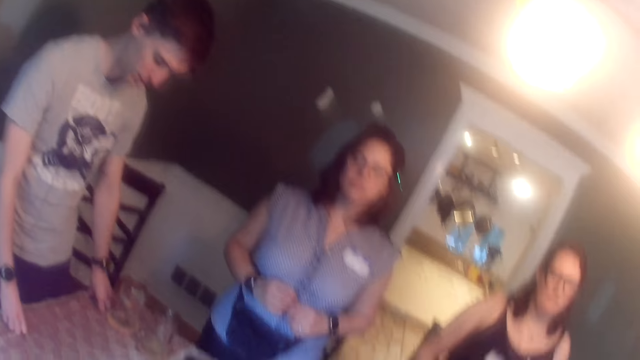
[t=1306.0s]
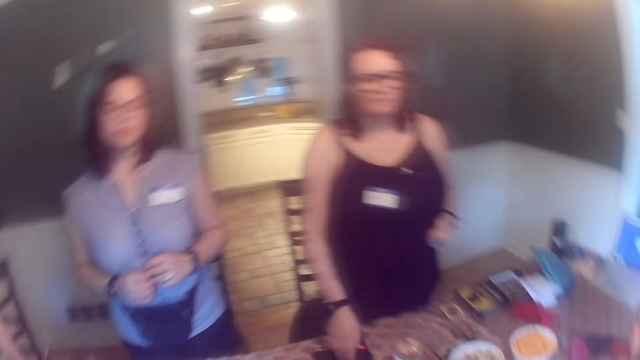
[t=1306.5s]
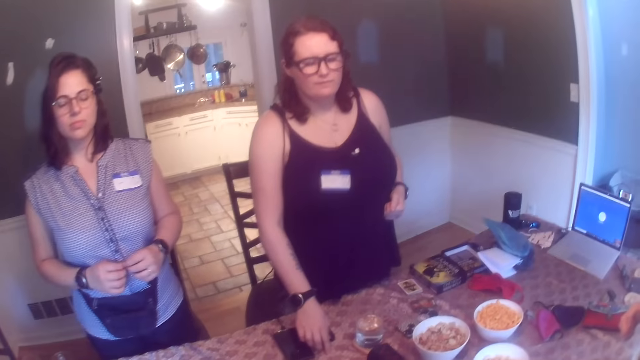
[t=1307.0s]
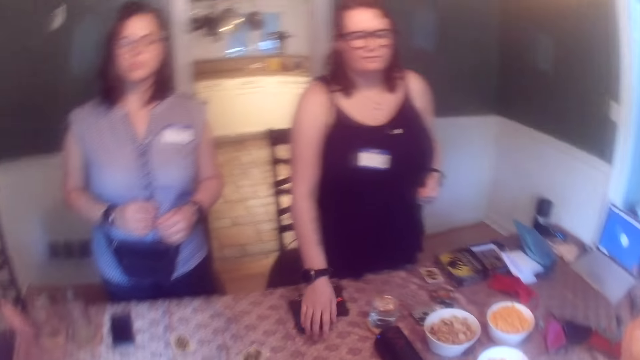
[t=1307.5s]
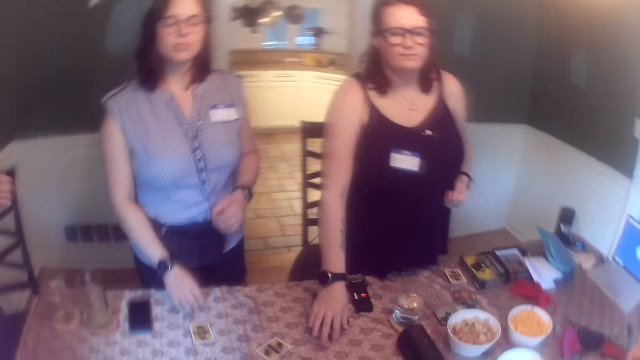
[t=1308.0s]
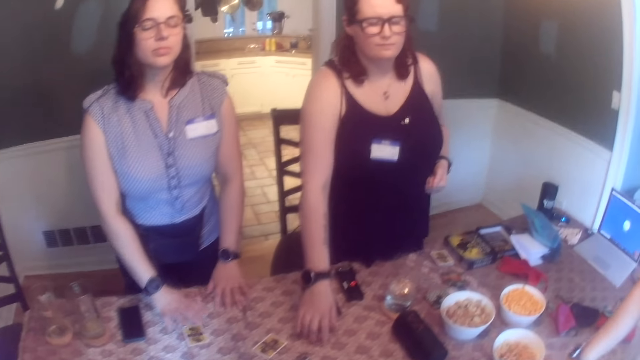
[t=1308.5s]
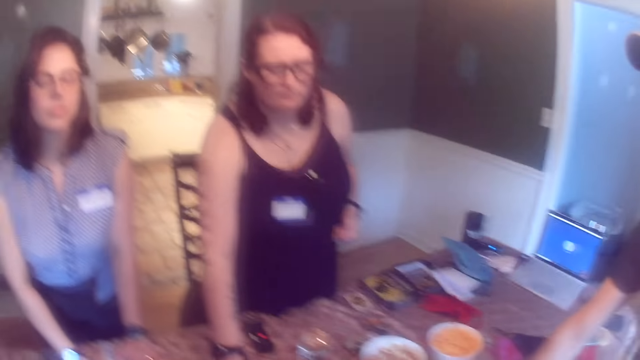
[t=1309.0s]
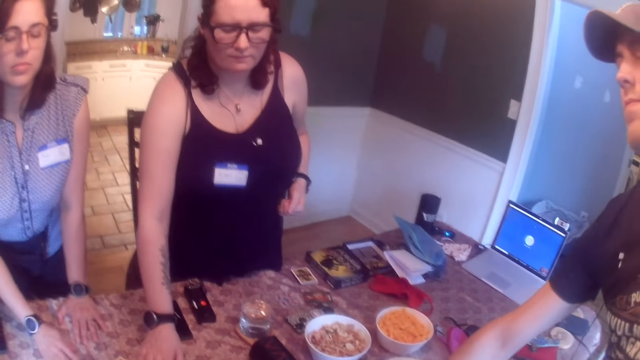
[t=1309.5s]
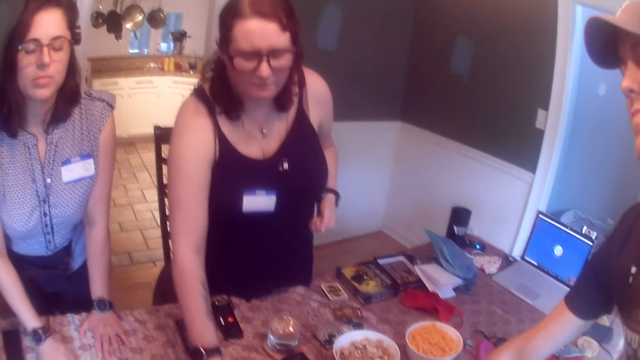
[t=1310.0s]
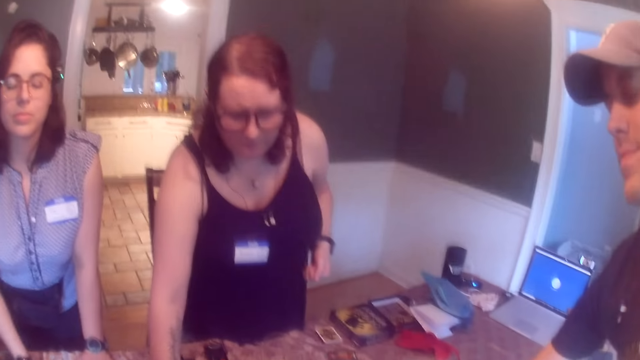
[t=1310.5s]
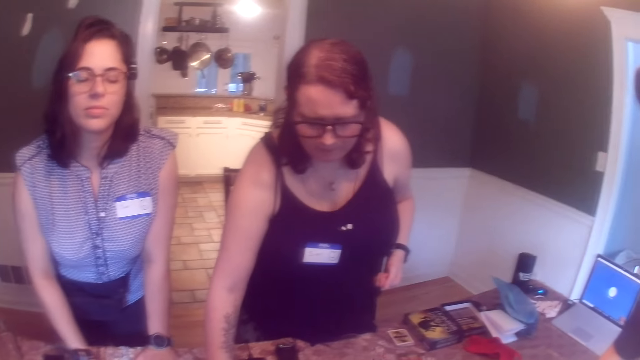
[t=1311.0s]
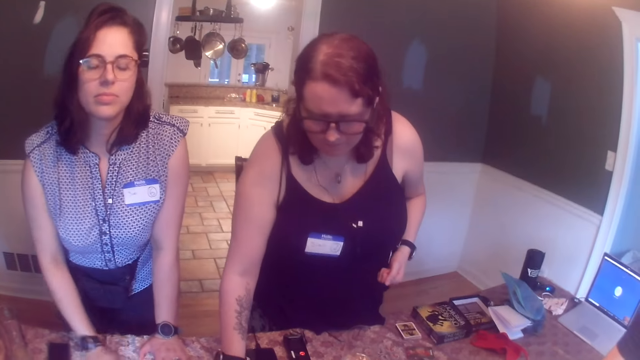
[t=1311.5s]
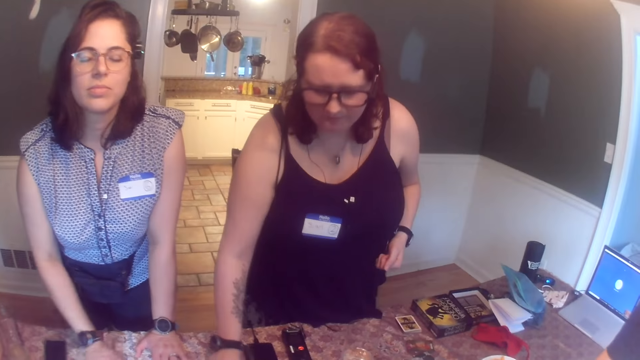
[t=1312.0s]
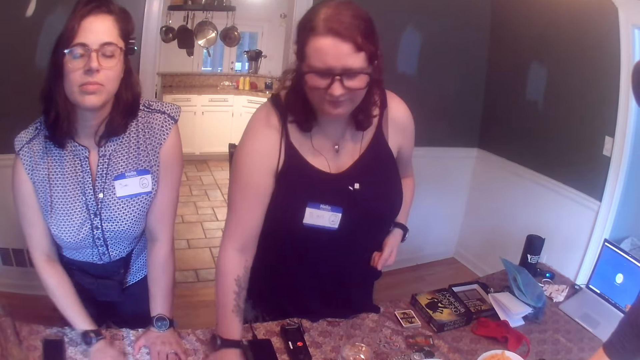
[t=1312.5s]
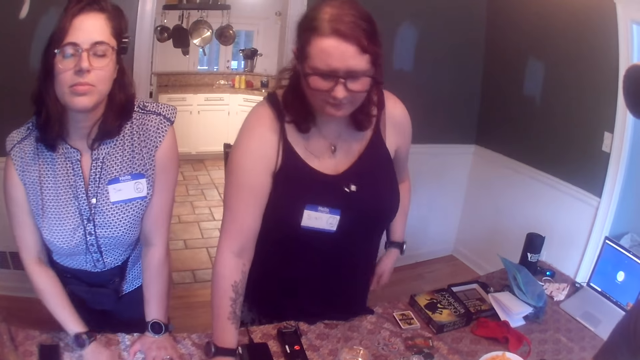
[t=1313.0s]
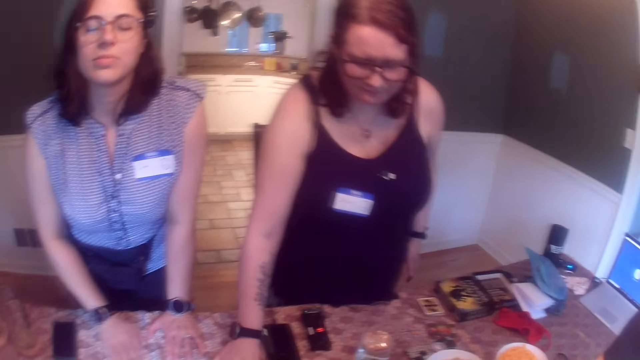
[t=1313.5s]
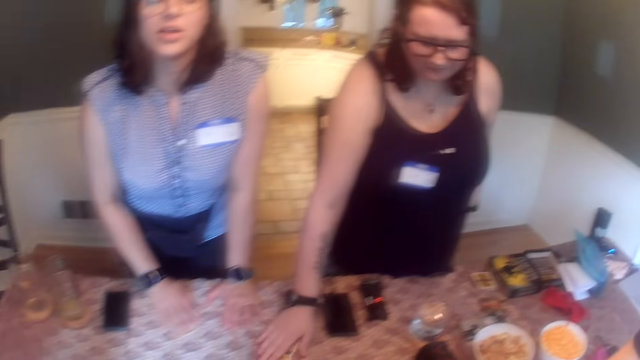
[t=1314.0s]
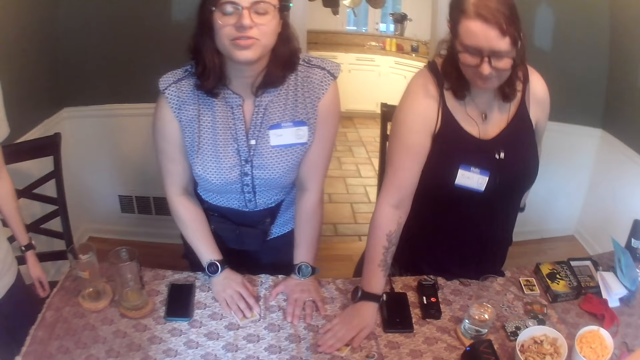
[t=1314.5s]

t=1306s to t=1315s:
A woman rubs the card on the table with her right hand. Another woman rubs the card on the table with her right hand.

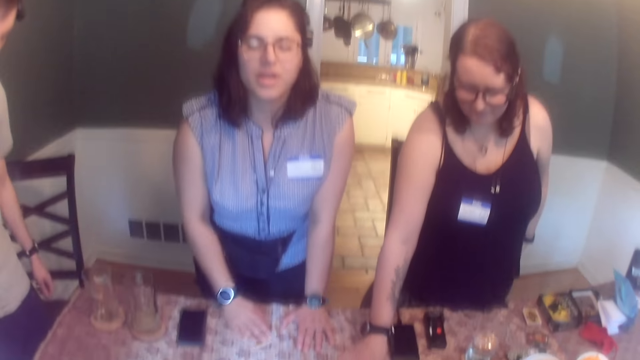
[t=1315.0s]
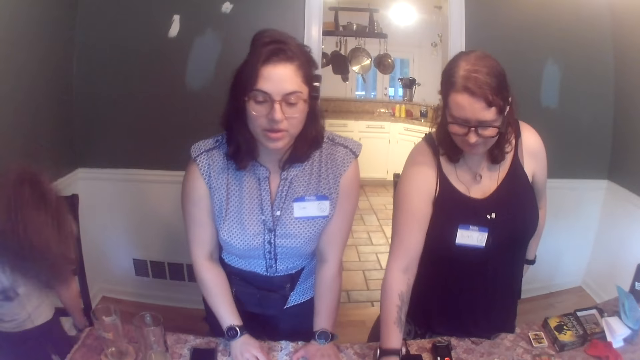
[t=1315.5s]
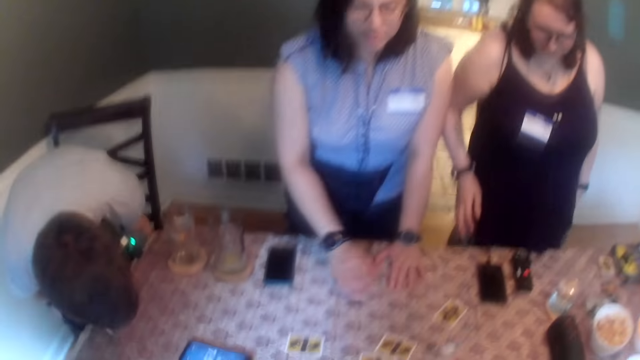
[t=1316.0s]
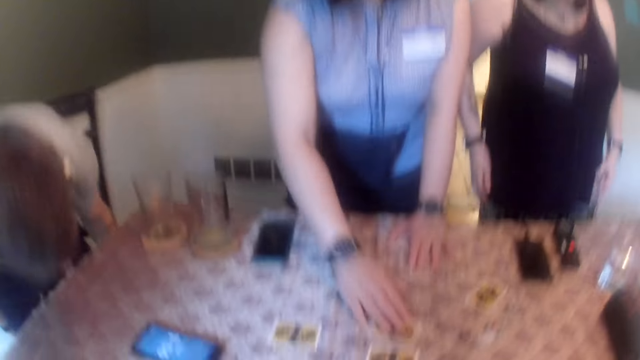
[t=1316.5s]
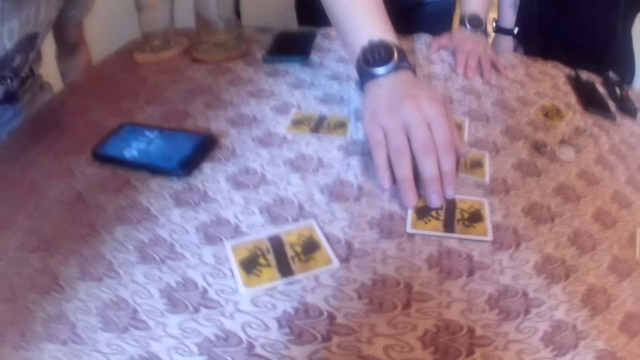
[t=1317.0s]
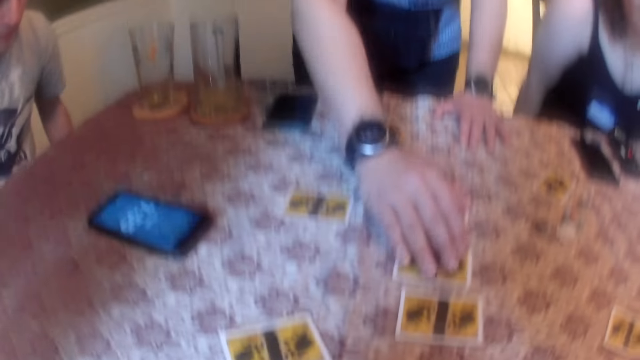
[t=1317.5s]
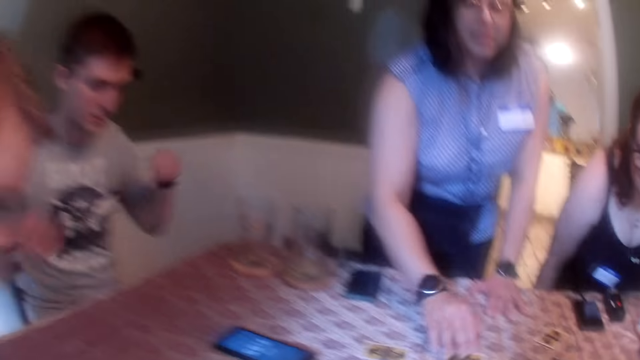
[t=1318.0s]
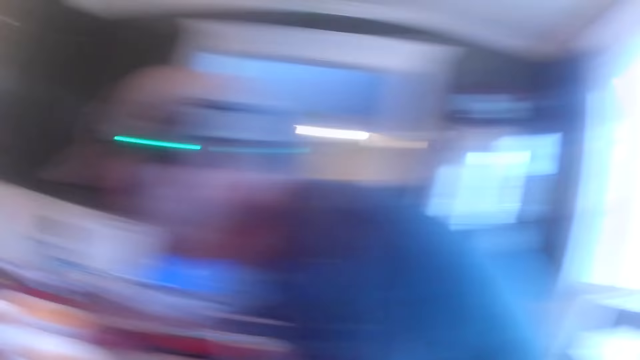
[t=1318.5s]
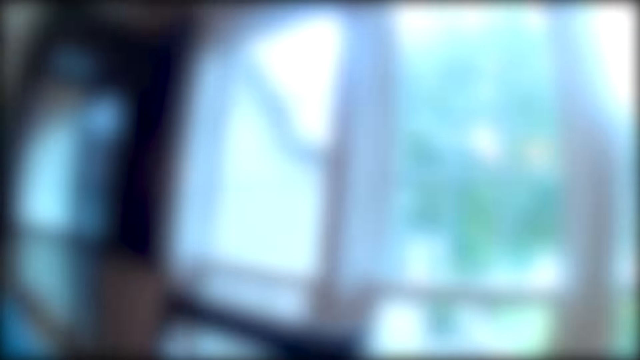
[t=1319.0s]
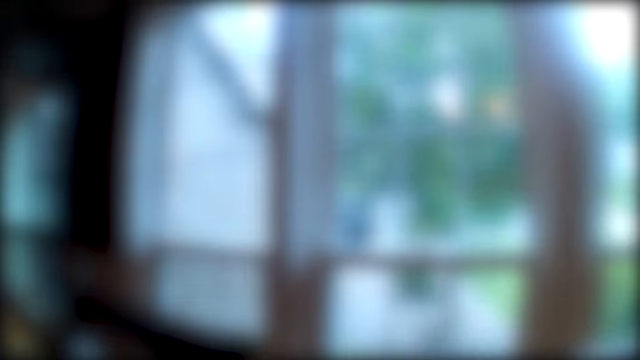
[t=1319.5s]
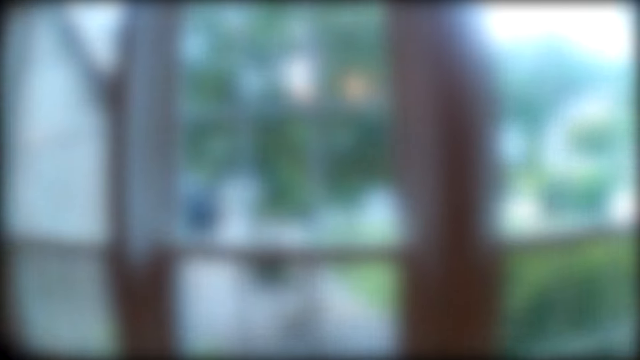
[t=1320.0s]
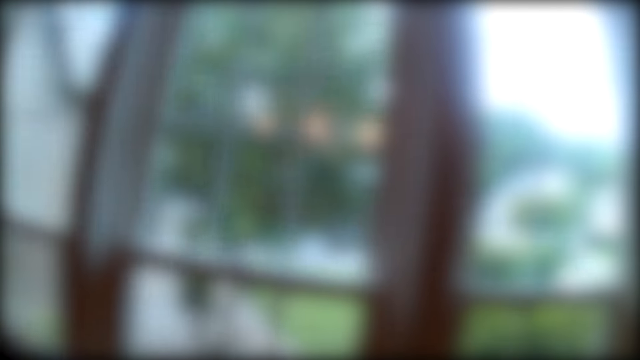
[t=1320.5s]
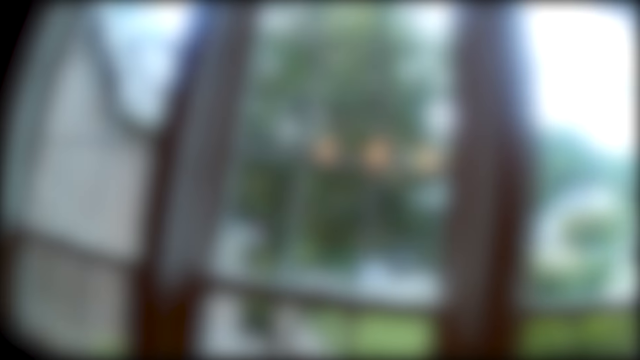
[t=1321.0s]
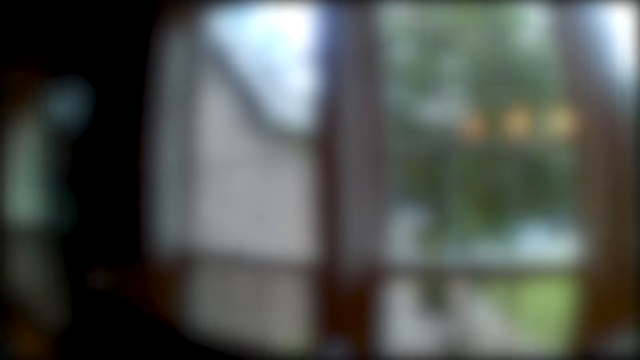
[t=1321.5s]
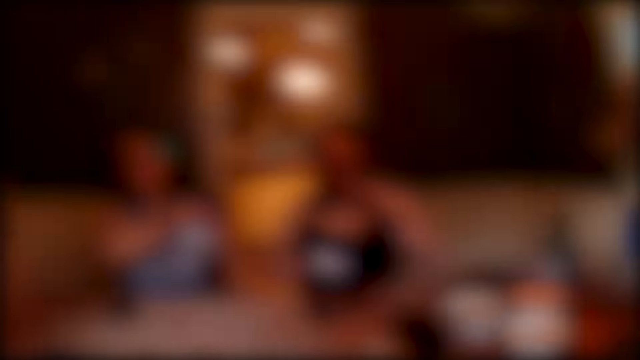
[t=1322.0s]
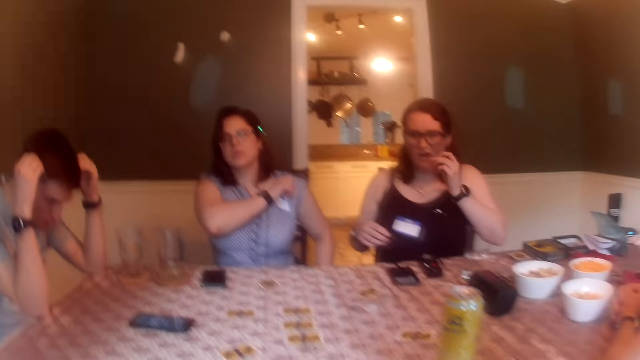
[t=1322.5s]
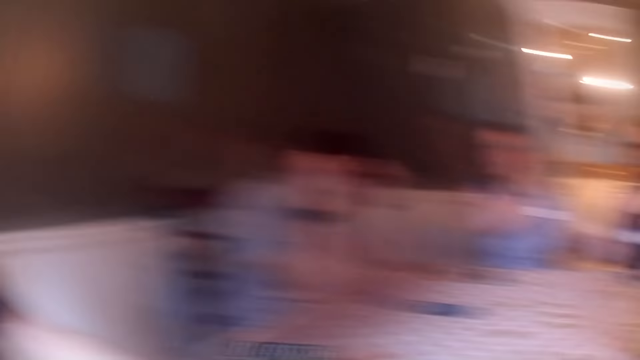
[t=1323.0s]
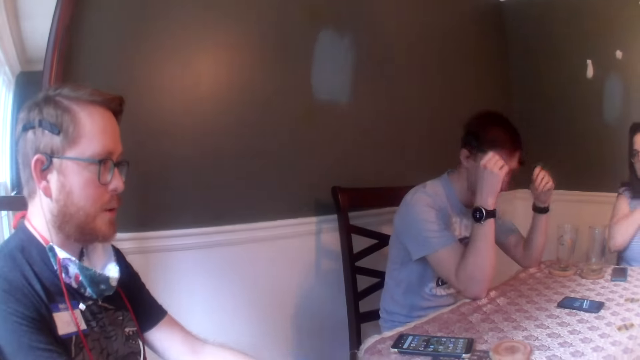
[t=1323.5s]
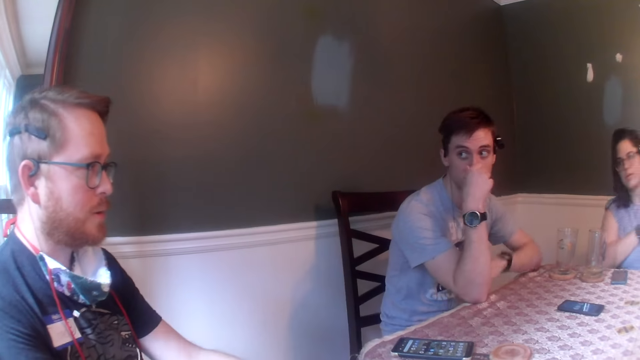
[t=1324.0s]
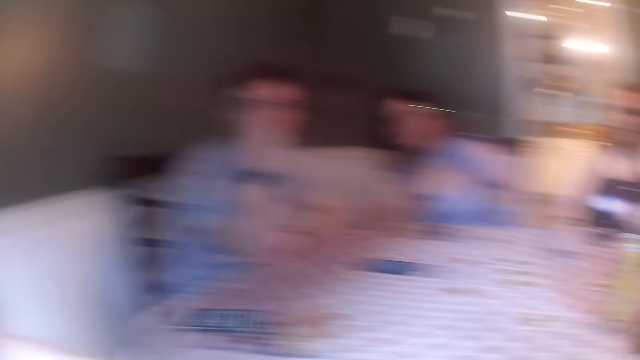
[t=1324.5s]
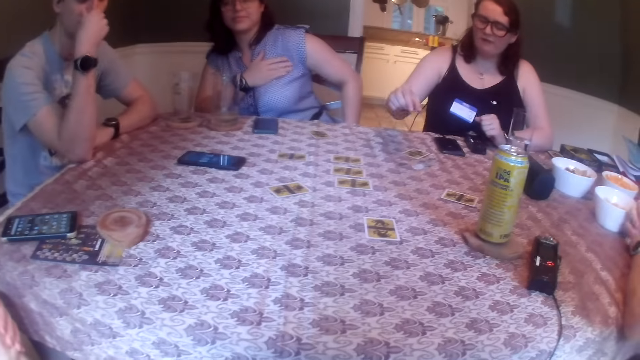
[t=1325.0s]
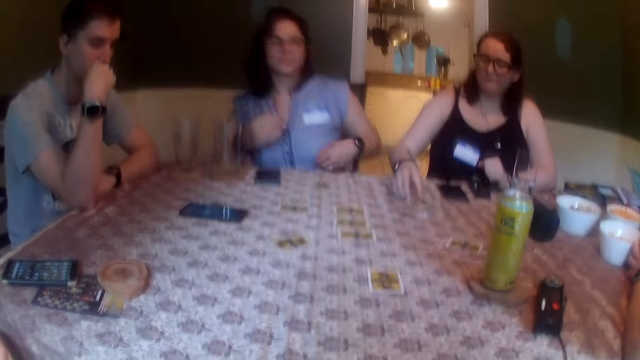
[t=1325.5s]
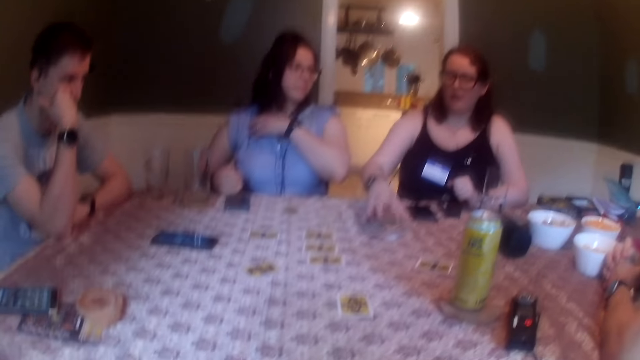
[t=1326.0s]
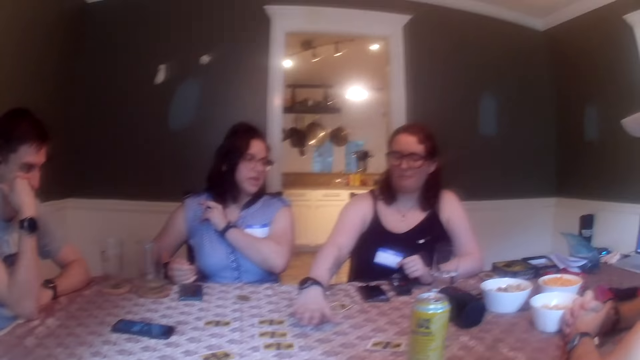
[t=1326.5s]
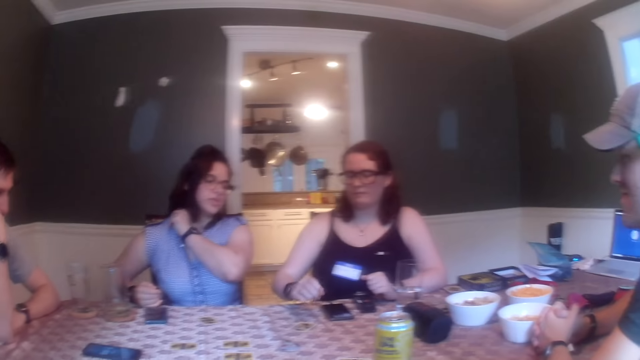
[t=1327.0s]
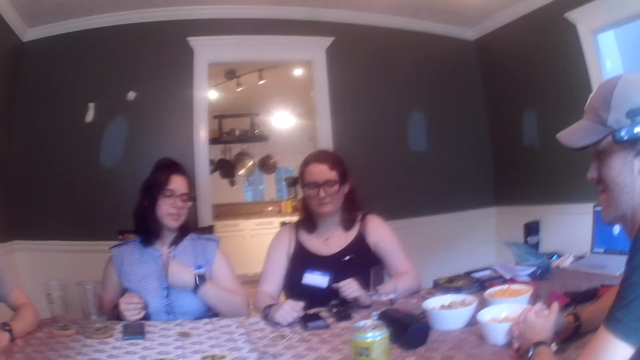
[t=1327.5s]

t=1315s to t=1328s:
A woman shifts a card on the table with her right hand repeatedly. A man sits on a chair. Another woman sits on a chair. The first woman touches the card on the table with her right hand. The first man sits on the chair. Another man sits on the chair. The camera wearer looks around. The first woman scratches her left shoulder with her right hand. A third man holds the camera band on his head with his hands. The camera wearer looks at the people at the table. The third man holds his nose with his right hand and puts his right hand on his face. The first woman scratches her right shoulder with her left hand. The other woman shifts a card on the table with her right hand.
